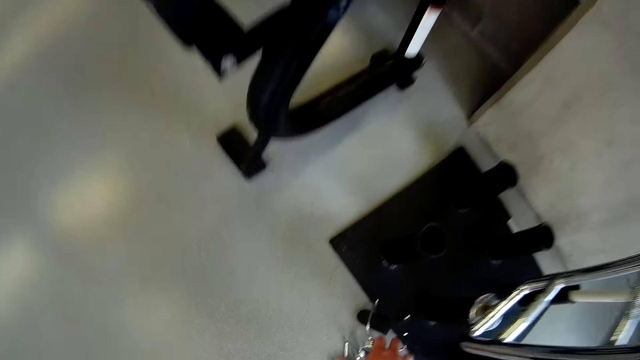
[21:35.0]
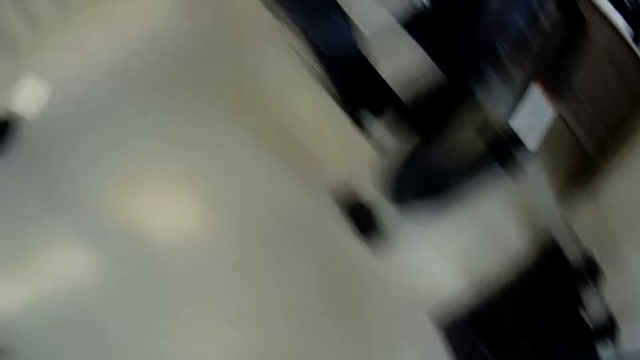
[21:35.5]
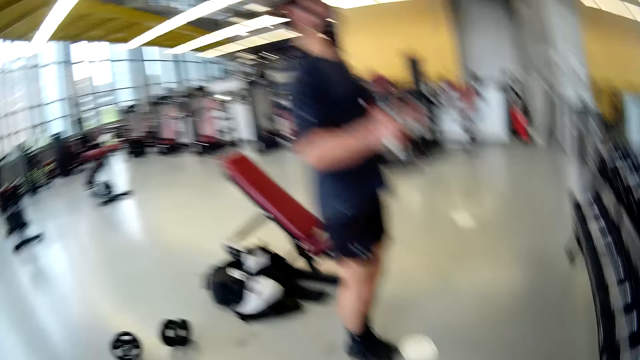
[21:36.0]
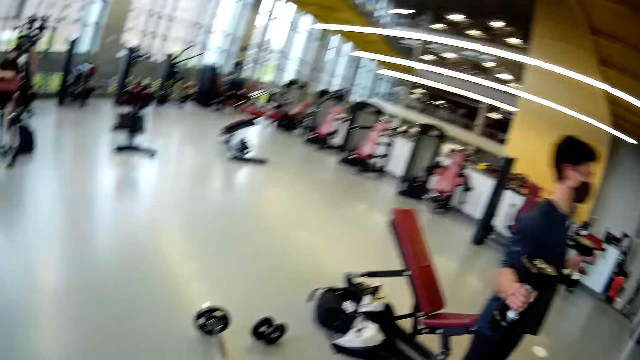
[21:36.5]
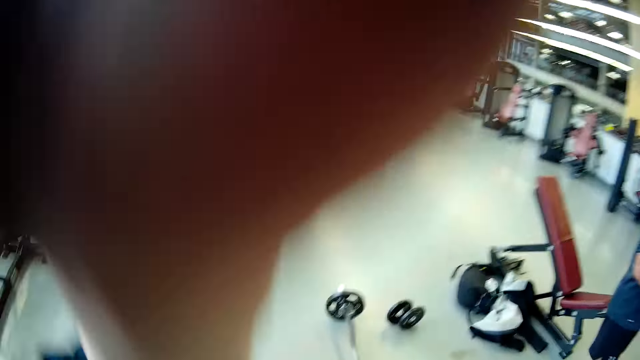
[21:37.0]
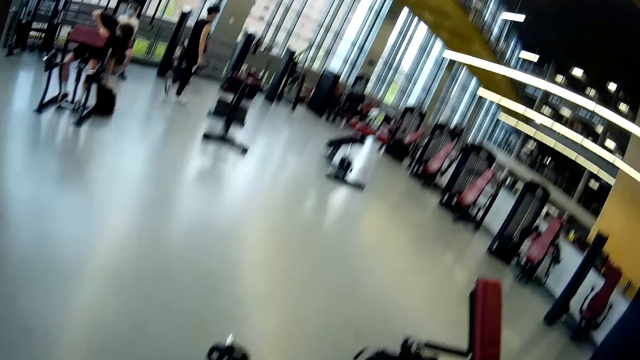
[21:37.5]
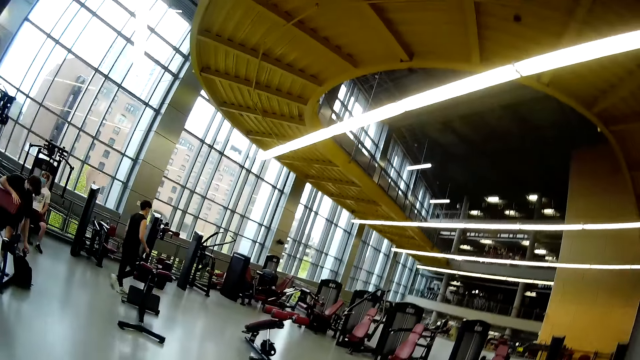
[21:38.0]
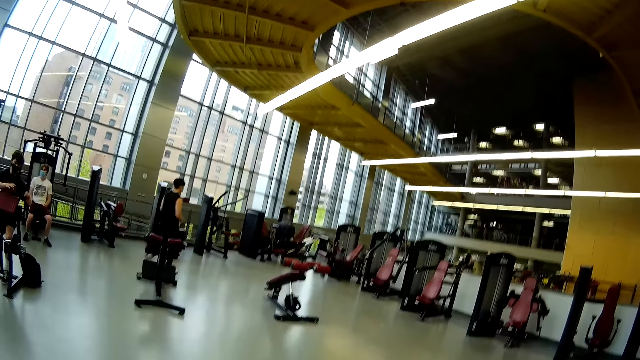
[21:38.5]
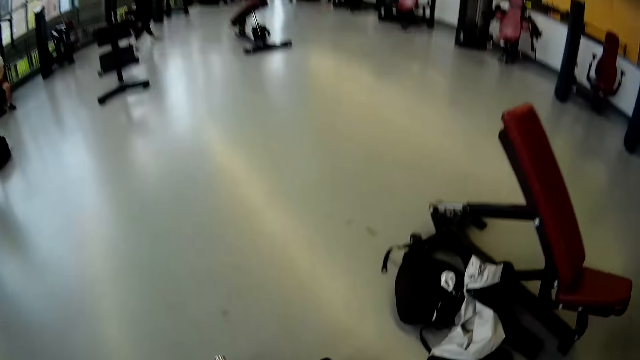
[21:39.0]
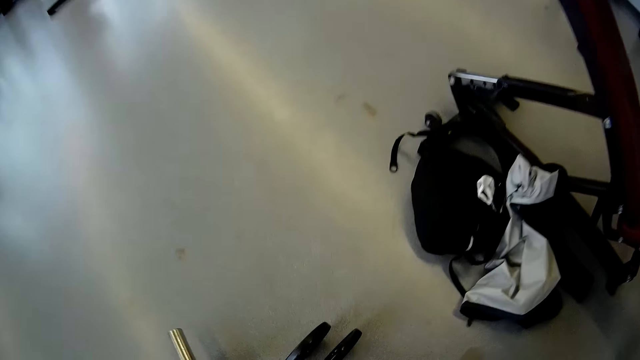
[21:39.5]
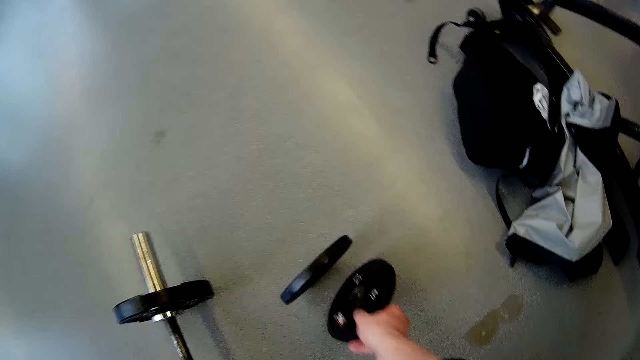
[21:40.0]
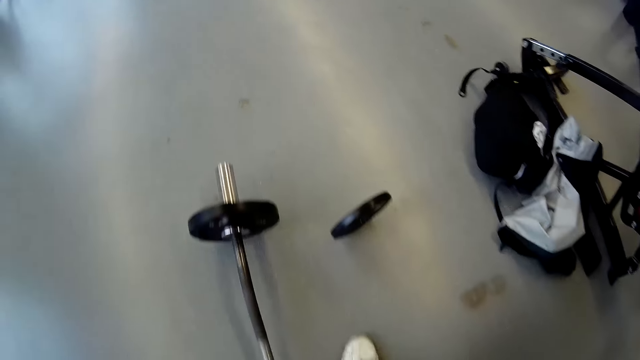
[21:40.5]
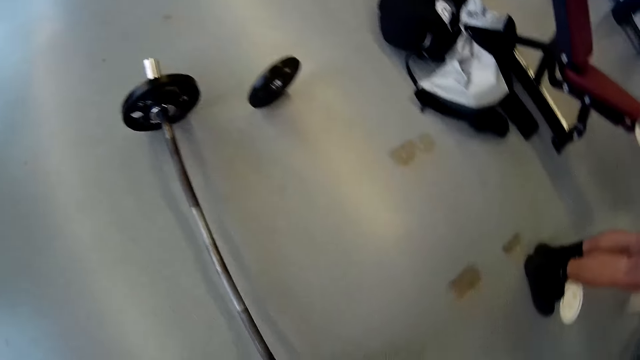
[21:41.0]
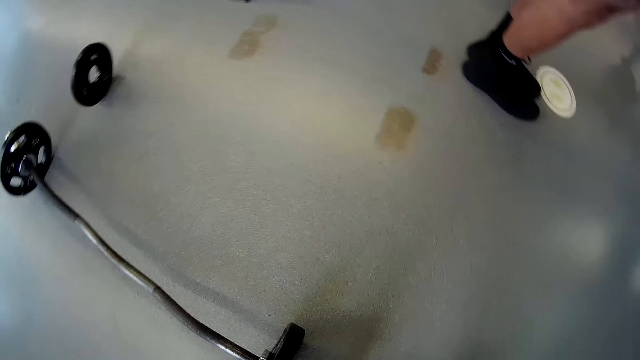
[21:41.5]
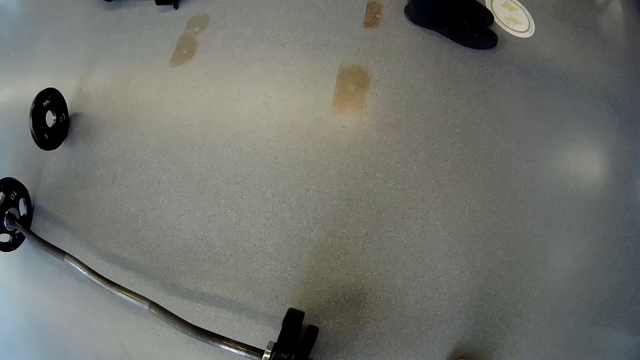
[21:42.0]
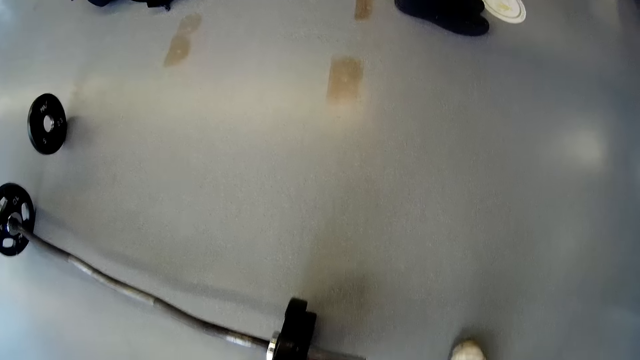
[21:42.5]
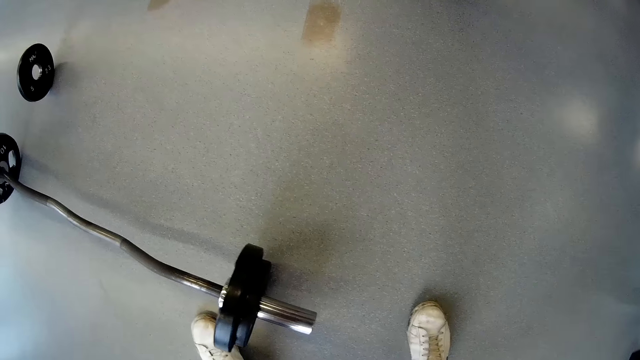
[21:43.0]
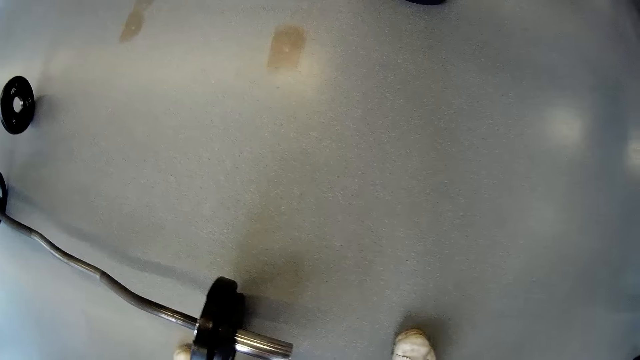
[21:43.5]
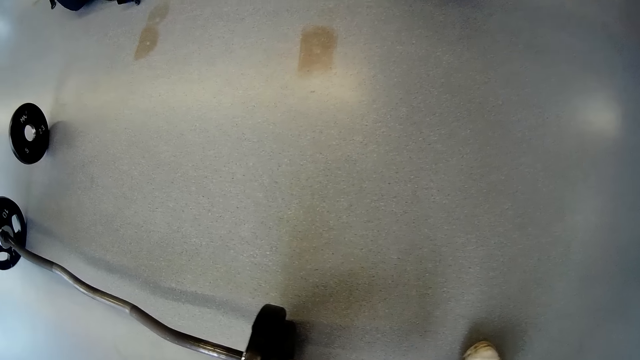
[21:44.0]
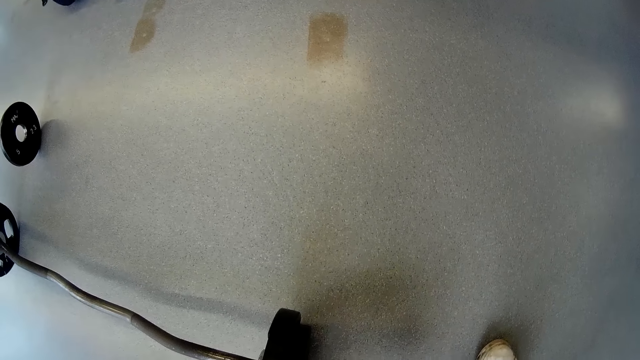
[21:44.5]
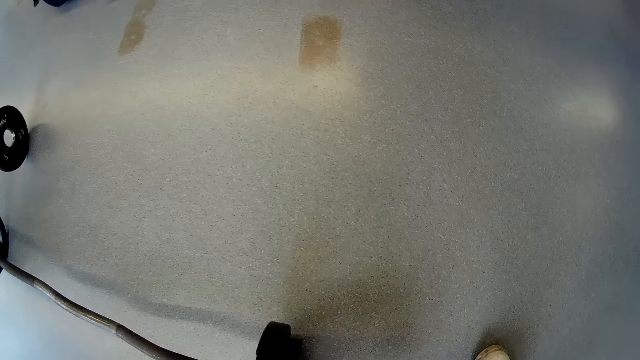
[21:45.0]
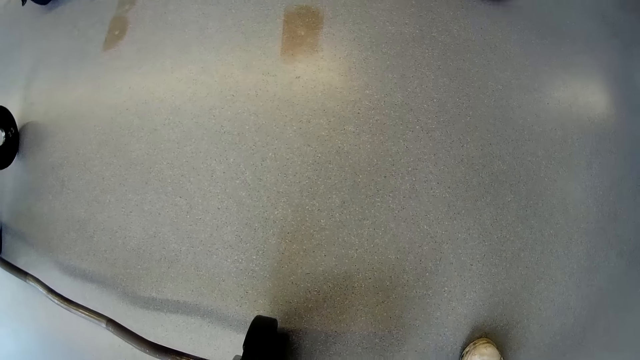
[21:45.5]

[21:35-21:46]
The camera wearer bends down. He picks up a pair of clamp grippers or a steel wire on the floor with his right hand. He straightens up. He touches his face with his left hand. He raises up a hand. A man picks up a phone from a bag with his left hand. The camera wearer bends down. He picks up a weight on the floor with his right hand. He inserts the weight into the weight bar with his right hand.

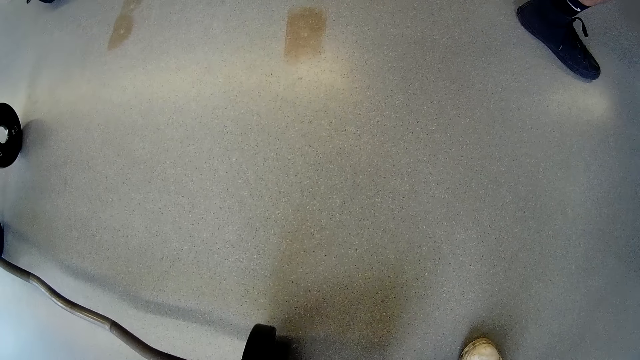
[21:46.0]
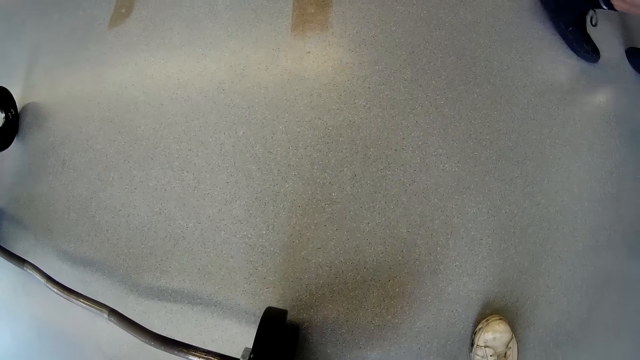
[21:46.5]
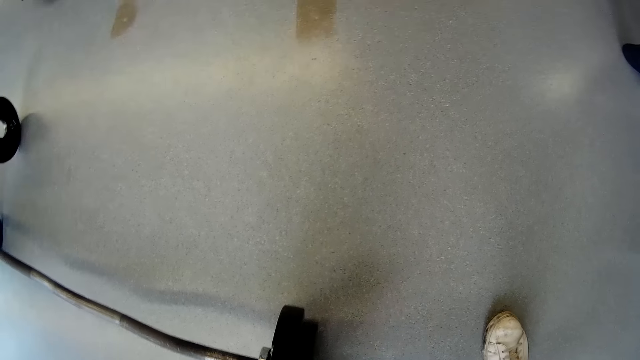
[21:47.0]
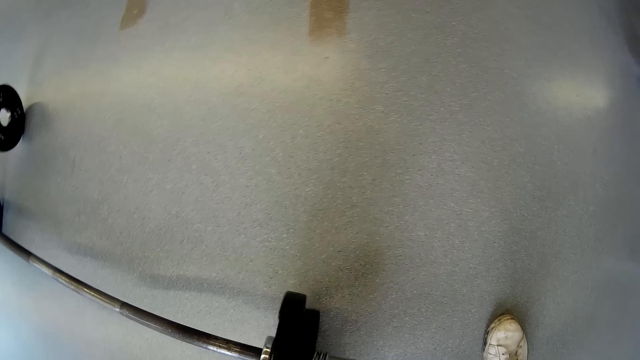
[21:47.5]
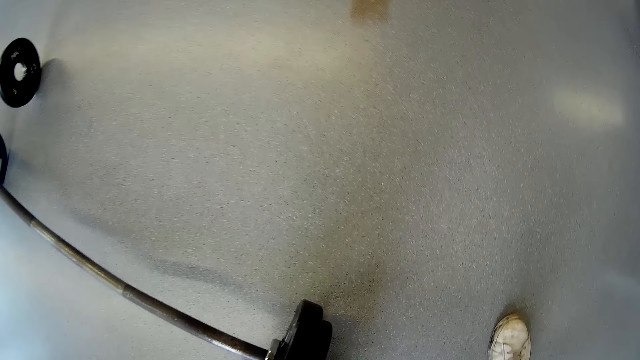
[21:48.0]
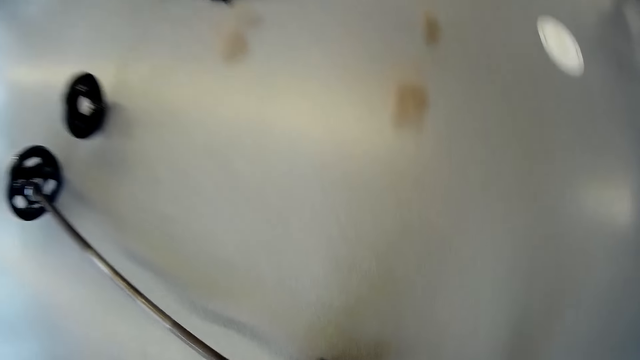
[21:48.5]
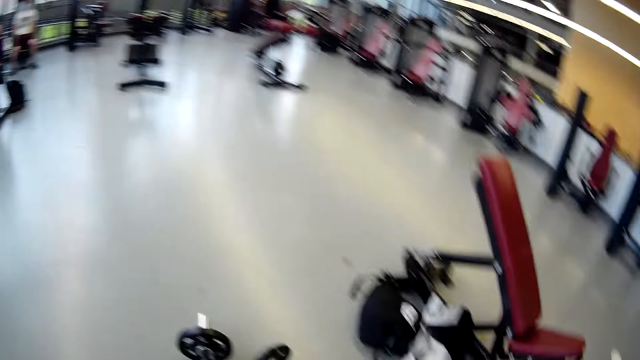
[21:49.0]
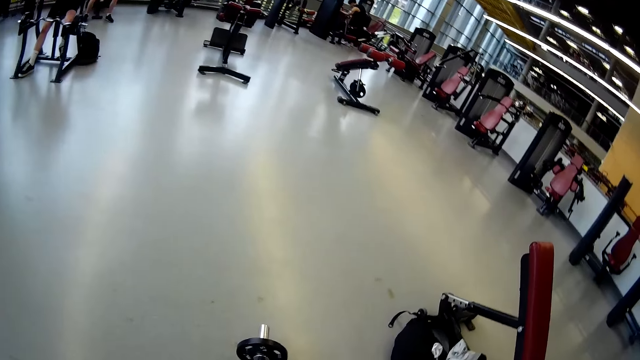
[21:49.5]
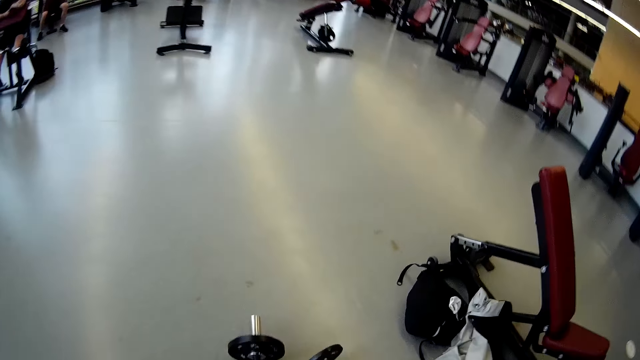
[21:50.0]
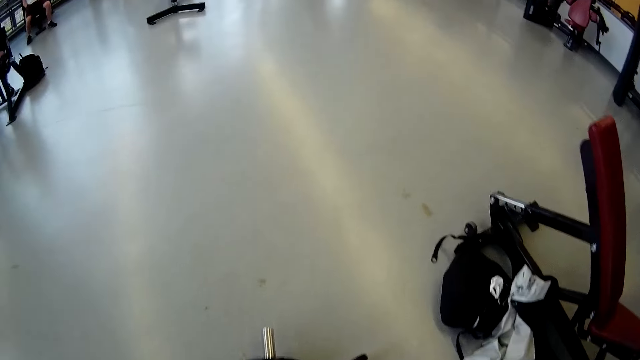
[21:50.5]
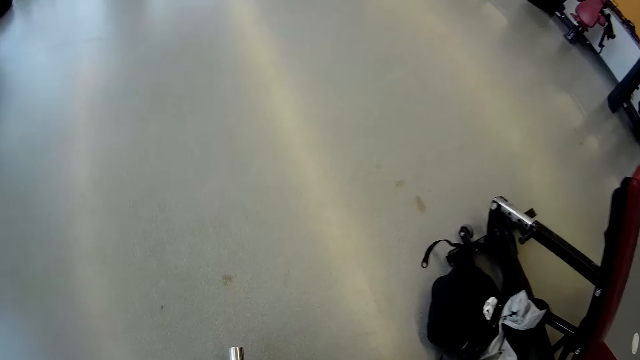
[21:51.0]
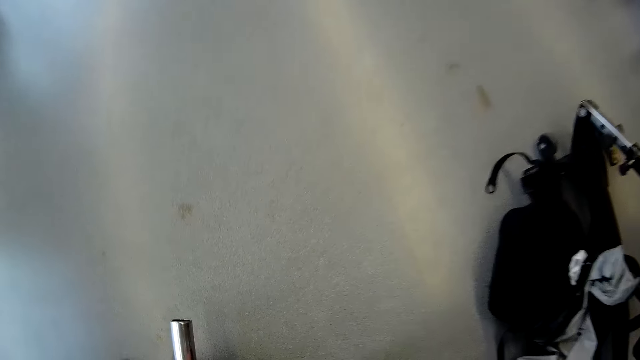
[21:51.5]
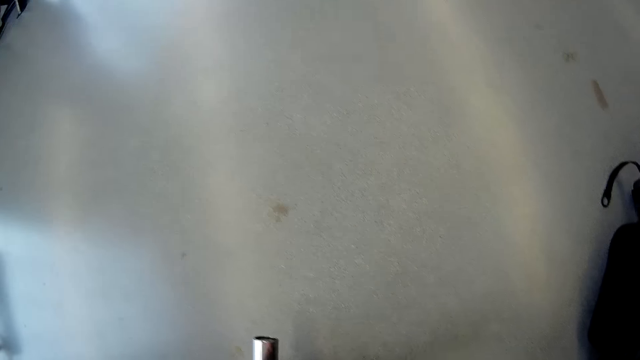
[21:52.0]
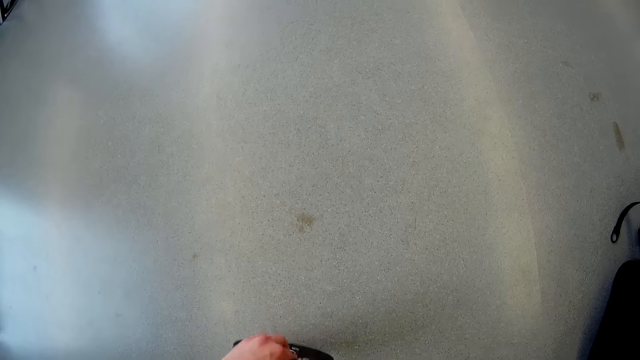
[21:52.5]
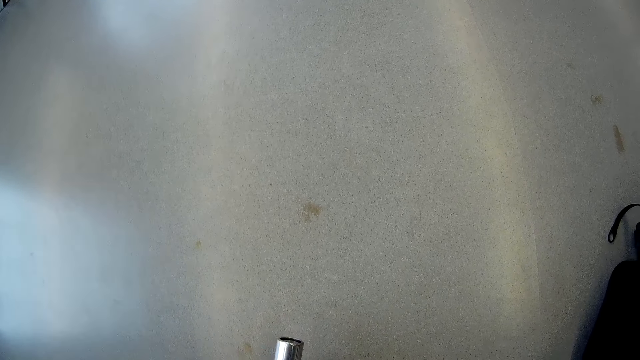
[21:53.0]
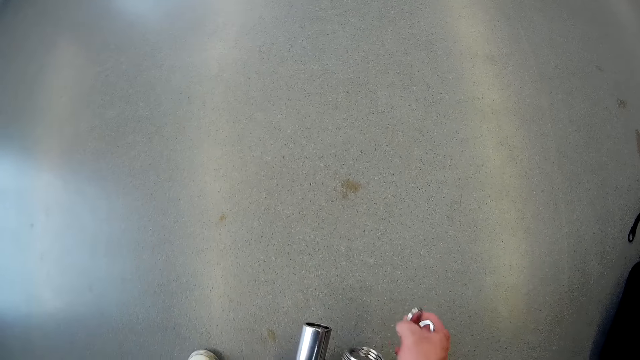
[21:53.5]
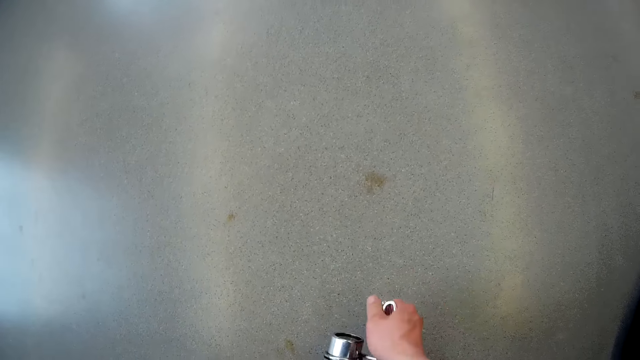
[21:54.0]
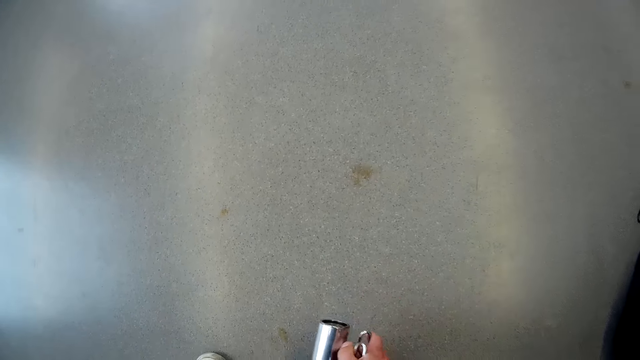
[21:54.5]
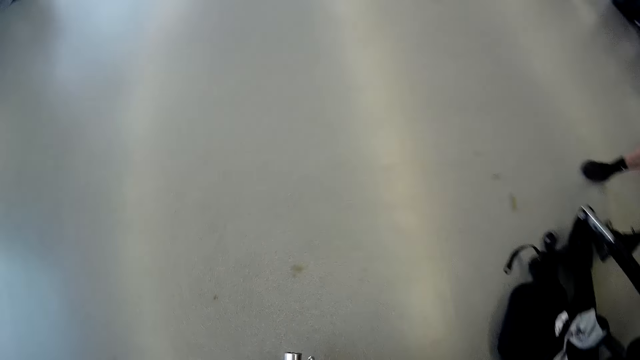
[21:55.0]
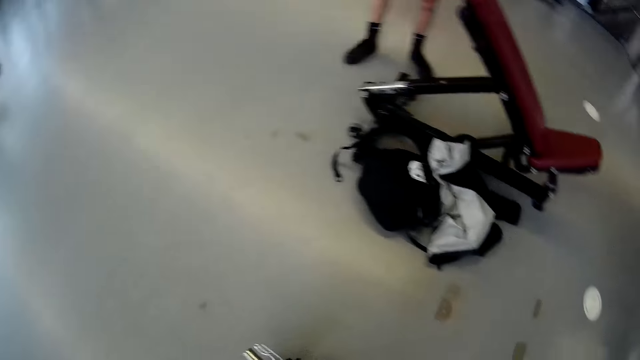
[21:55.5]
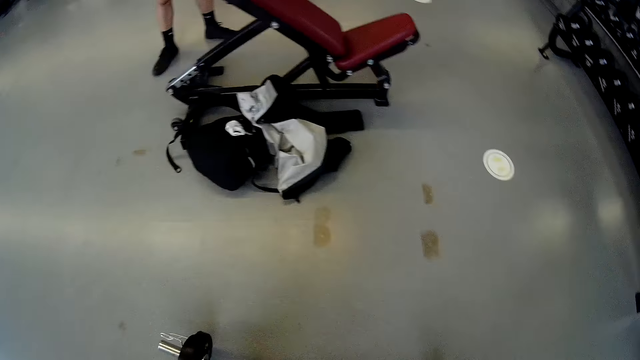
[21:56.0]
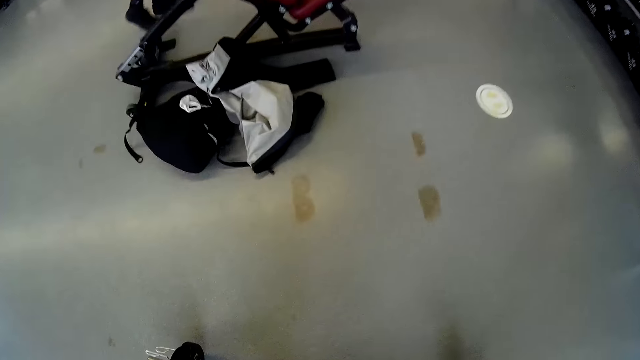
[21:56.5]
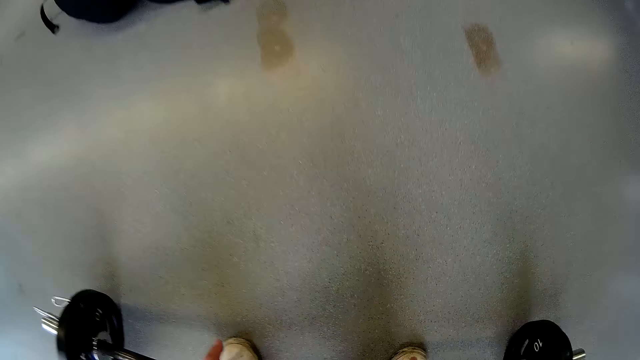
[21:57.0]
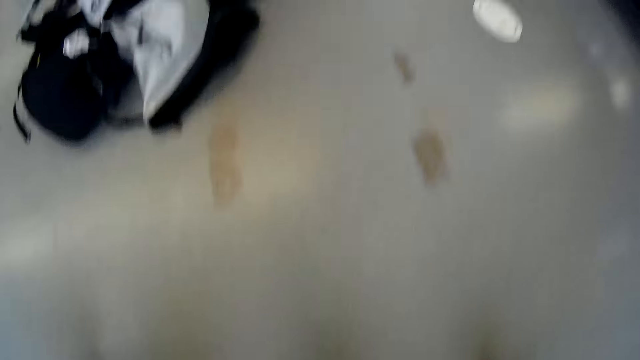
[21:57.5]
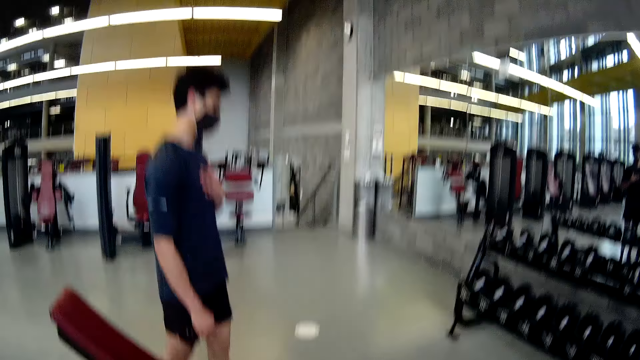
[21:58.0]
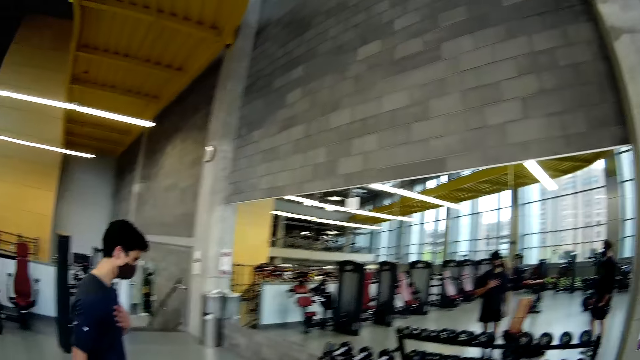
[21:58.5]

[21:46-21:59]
The camera wearer inserts the steel wire in the steel. He straightens up. He bends down. He inserts a weight into the weight bar with his left hand. He inserts the steel wire in the steel. He clips the weight with the clamp grippers in his right hand. He lifts the weight bar or barbell with his hand. A person puts the arm on the chest.
